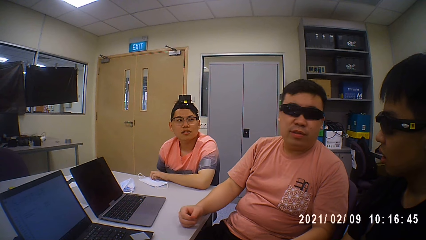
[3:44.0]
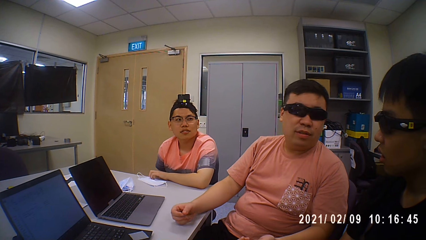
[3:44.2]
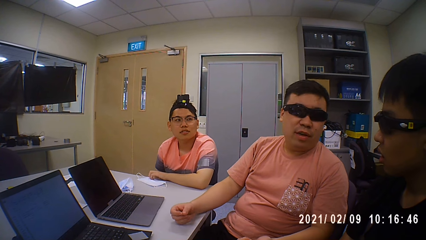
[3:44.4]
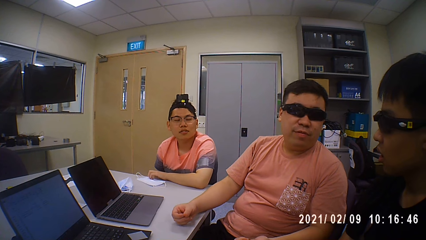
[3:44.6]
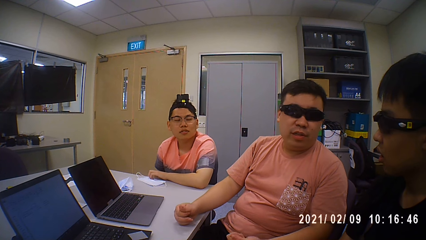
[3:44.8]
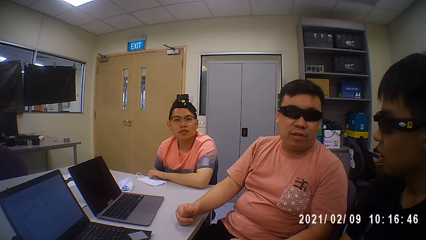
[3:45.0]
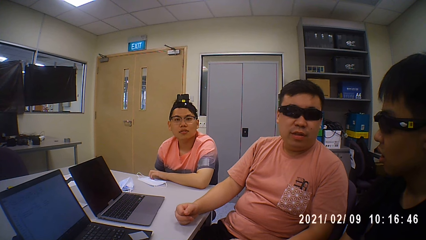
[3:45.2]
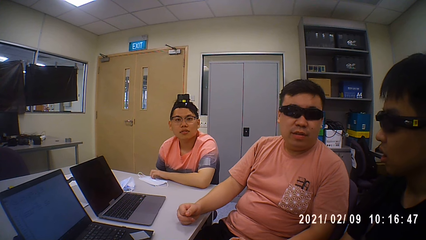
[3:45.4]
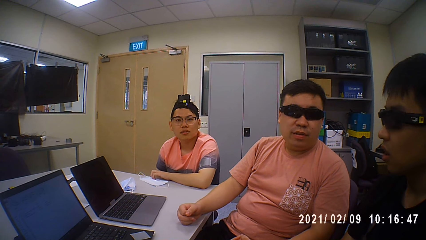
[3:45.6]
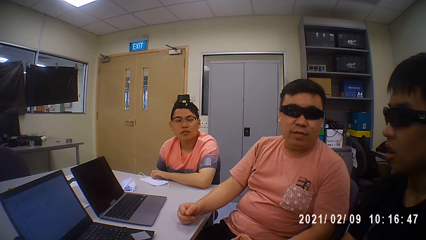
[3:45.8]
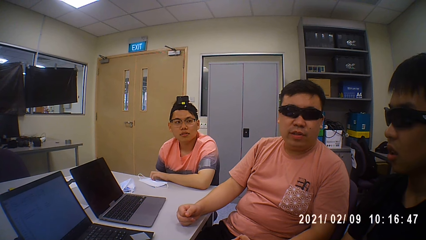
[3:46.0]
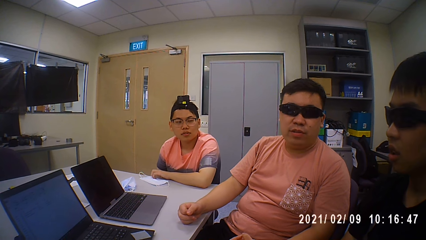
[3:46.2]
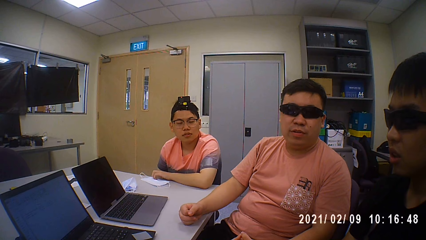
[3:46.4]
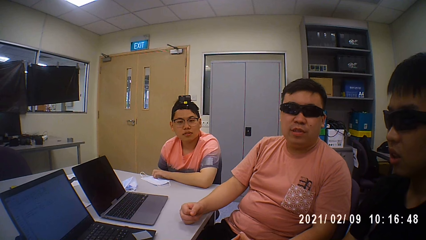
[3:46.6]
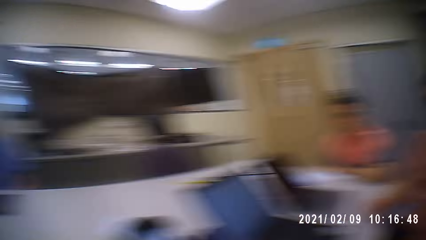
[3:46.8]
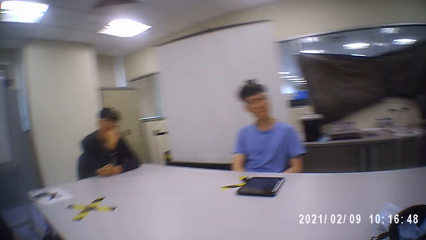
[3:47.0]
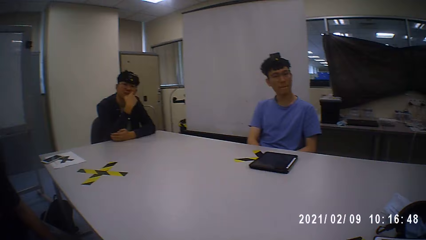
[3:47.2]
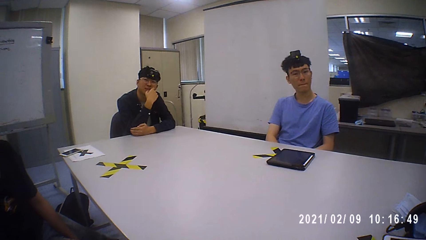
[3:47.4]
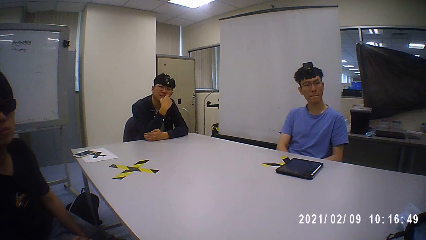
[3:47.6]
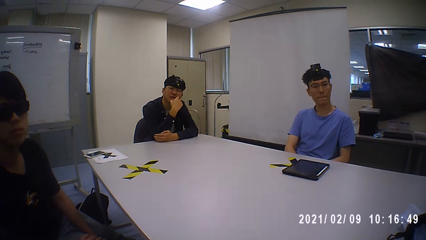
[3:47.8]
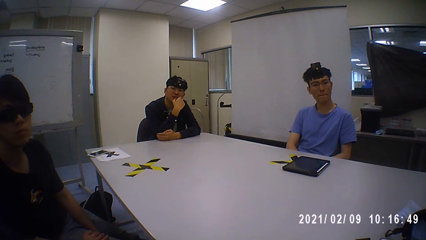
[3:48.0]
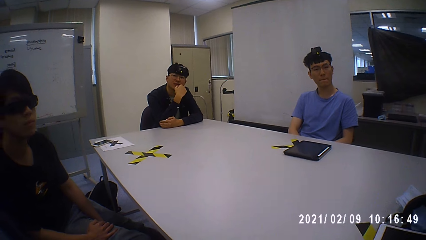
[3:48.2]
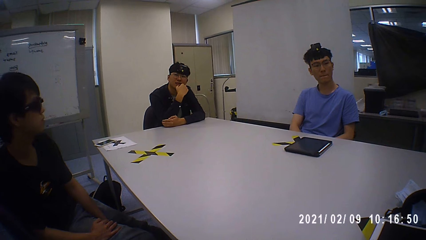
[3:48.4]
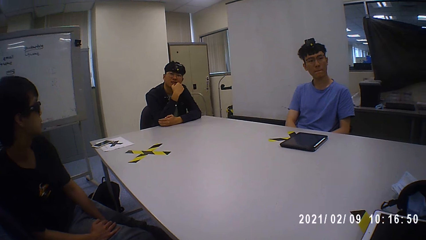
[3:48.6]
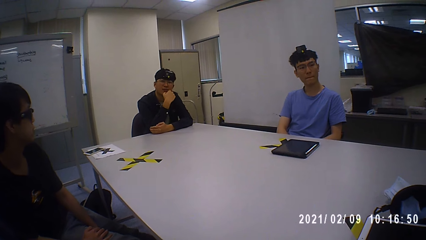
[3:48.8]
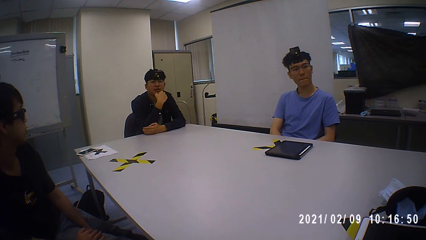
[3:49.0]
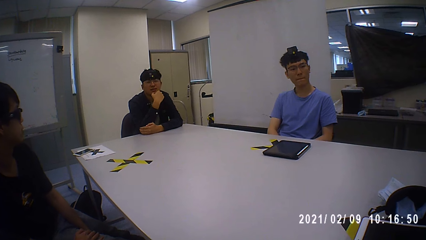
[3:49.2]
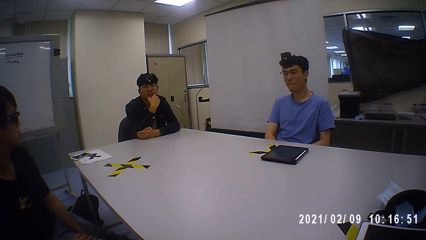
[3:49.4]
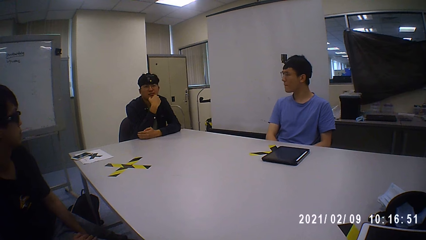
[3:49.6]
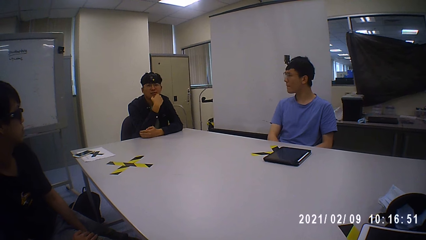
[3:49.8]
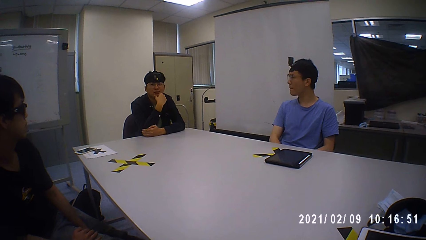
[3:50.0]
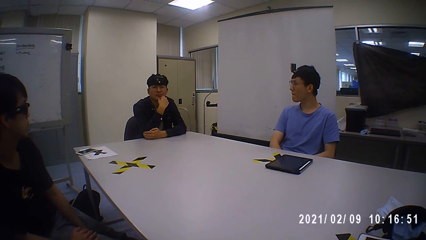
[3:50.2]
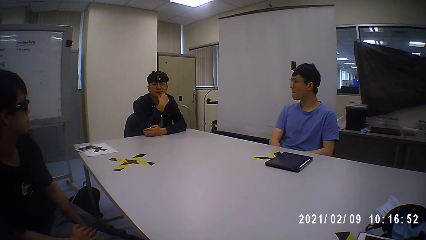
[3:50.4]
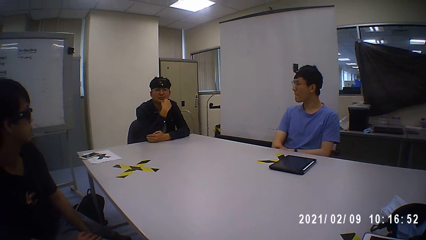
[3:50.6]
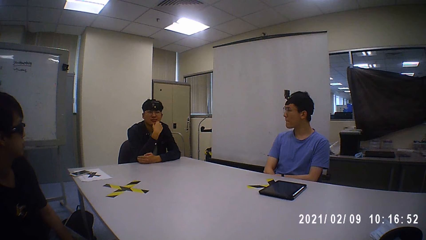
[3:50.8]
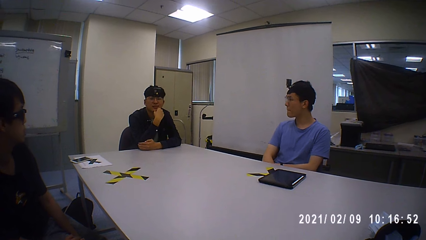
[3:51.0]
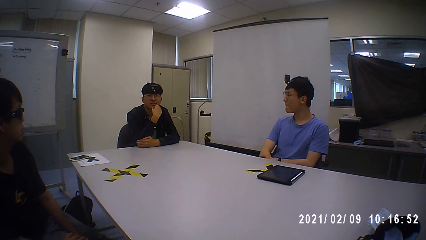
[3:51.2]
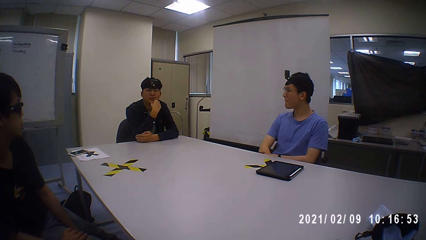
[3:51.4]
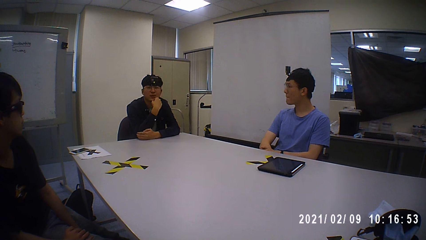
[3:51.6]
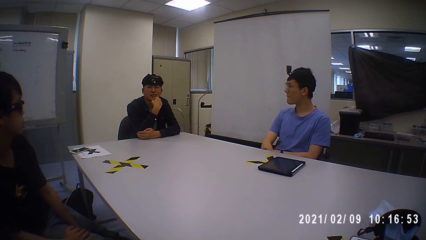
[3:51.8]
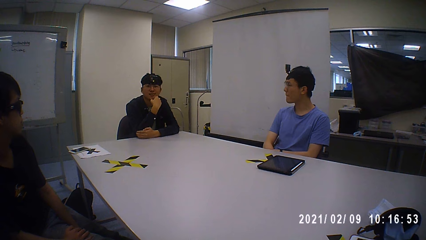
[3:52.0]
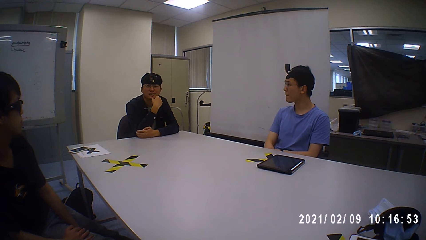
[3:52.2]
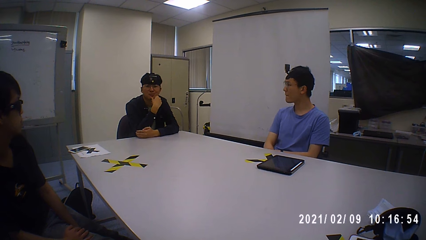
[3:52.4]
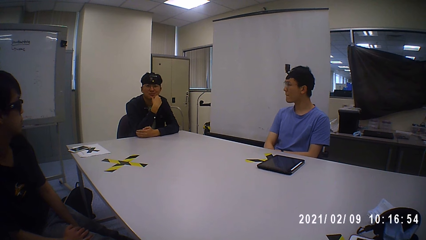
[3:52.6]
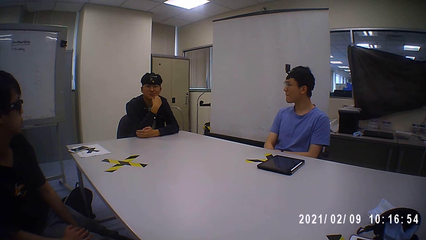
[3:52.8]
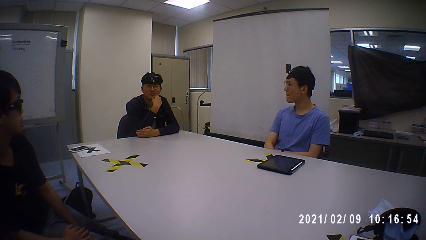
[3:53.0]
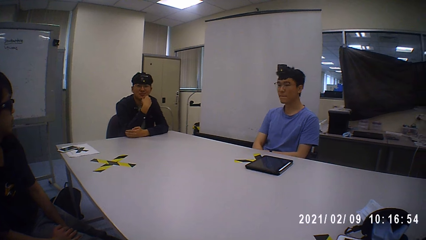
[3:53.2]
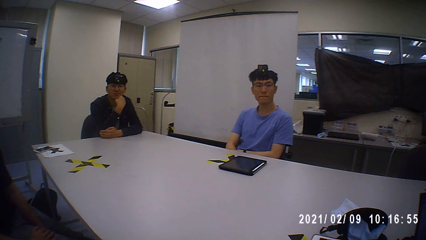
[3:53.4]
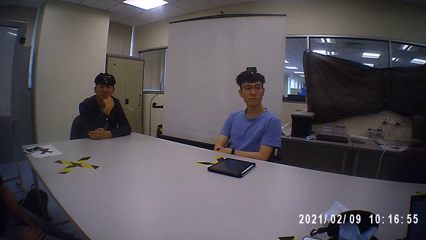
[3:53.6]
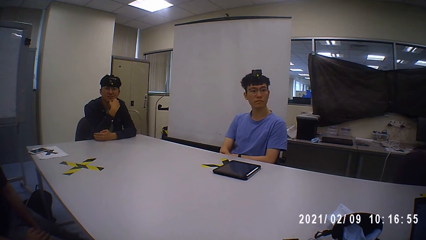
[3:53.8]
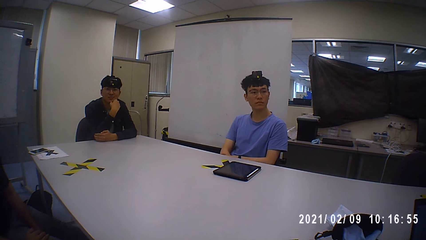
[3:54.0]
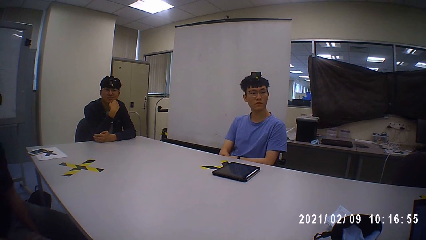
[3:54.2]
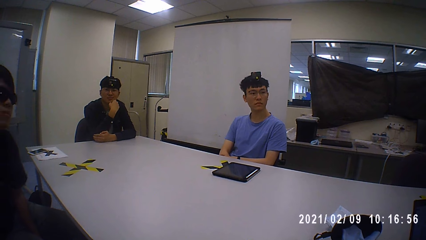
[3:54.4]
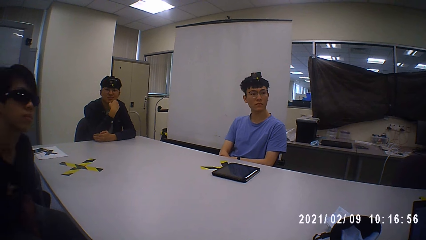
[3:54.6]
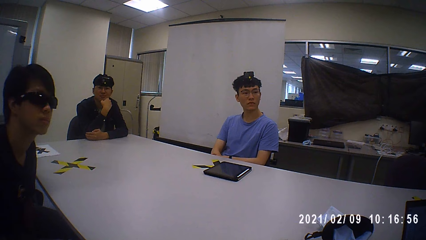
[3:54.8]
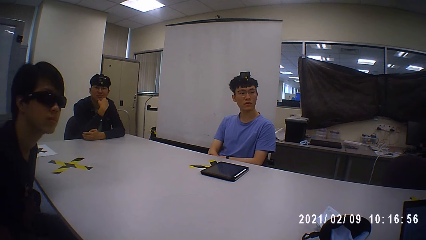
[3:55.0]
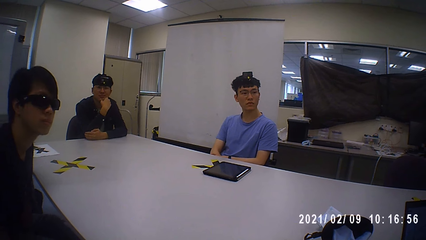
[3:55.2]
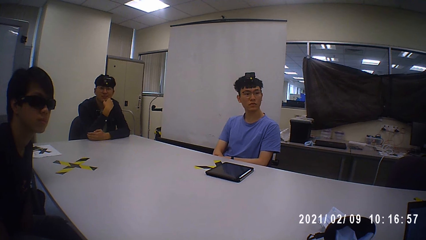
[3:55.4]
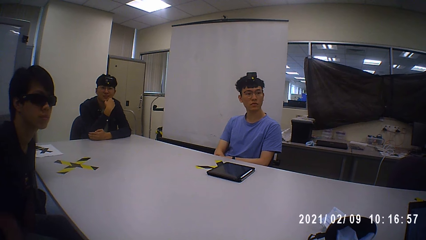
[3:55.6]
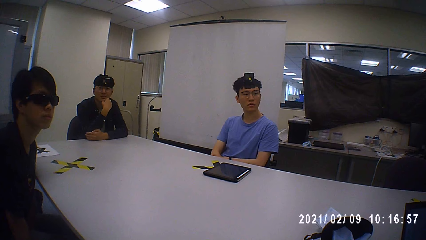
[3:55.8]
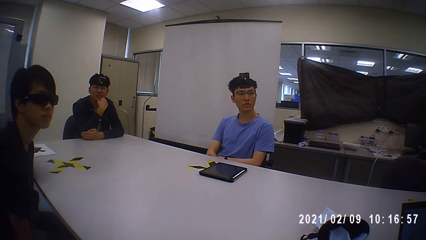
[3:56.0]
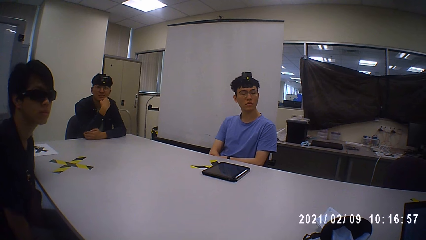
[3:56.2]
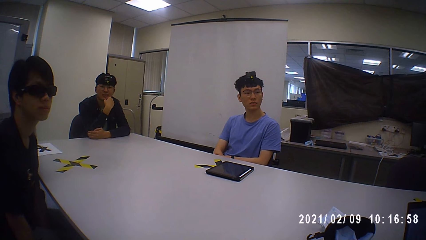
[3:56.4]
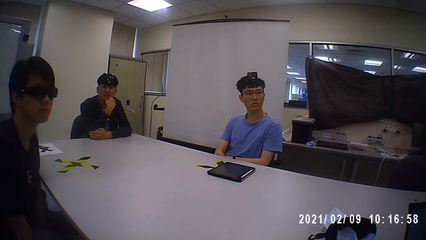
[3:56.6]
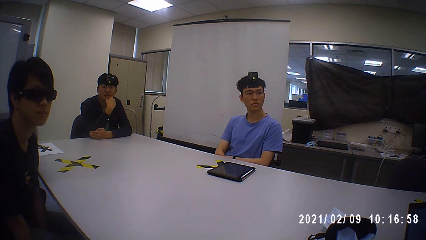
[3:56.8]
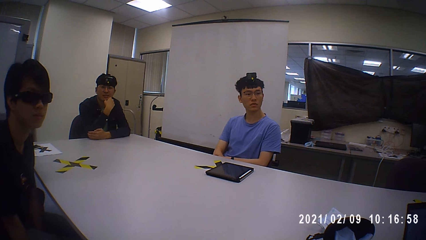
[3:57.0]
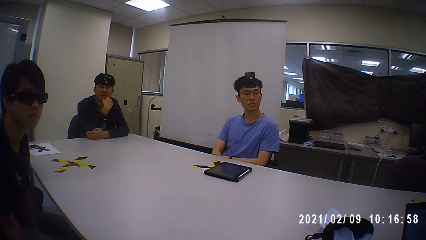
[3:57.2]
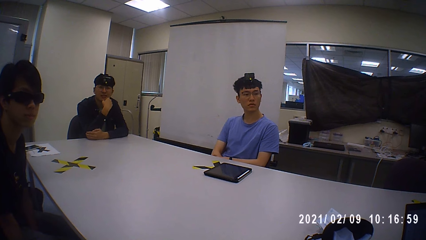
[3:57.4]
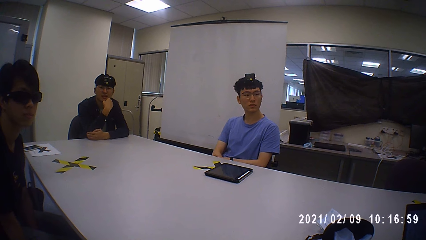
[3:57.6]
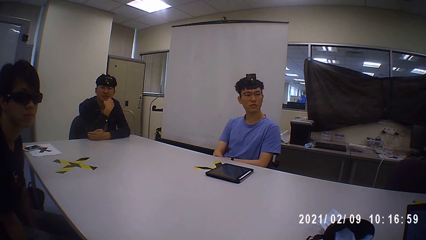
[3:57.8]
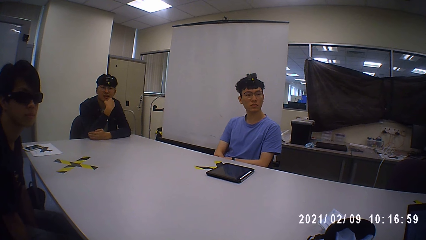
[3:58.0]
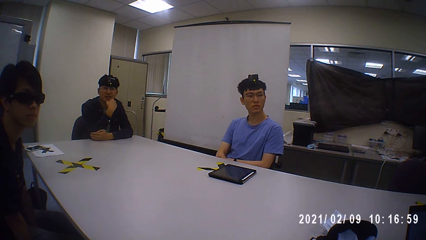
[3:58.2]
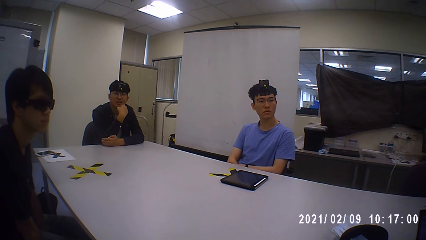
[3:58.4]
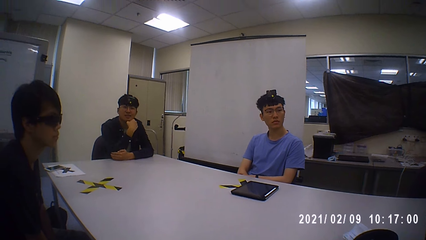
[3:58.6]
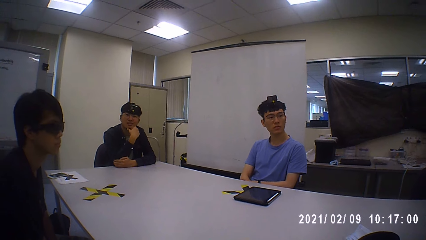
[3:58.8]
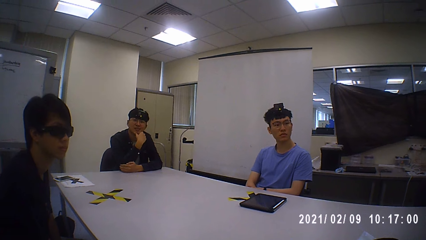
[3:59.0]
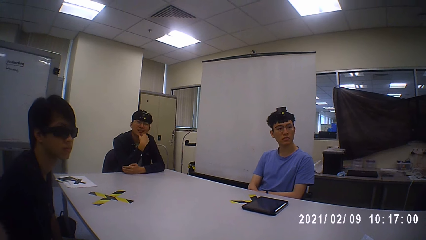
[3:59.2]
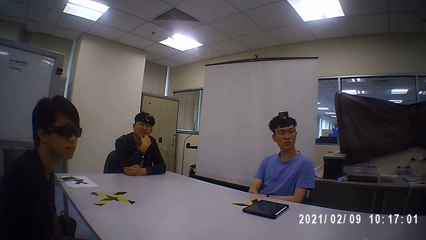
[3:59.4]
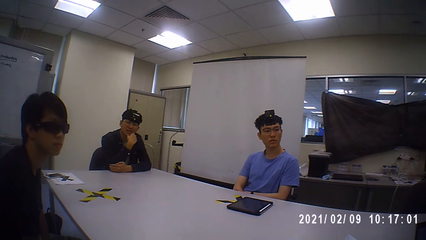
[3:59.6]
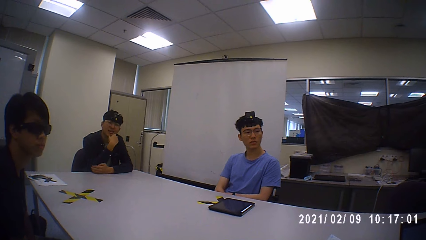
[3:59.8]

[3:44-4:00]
A person gives his comments. Someone rotates his camera.
